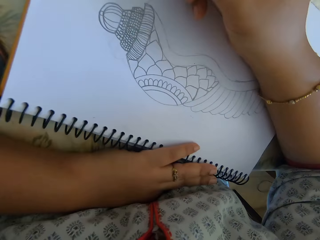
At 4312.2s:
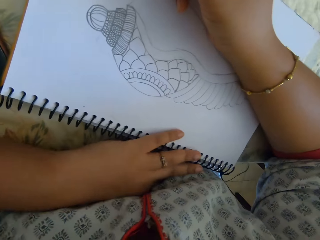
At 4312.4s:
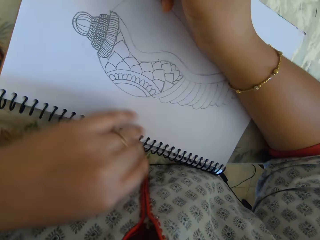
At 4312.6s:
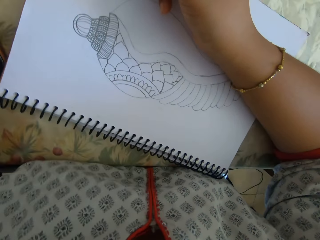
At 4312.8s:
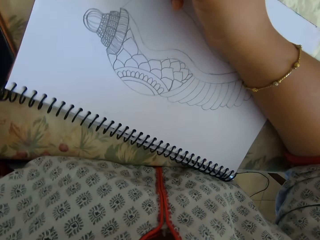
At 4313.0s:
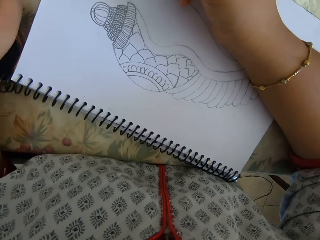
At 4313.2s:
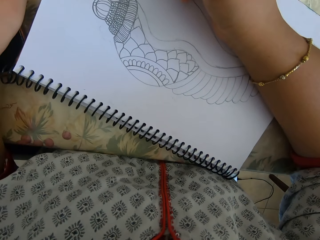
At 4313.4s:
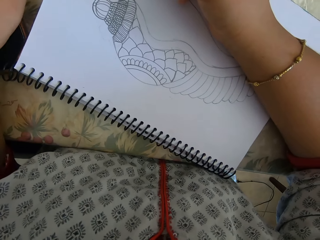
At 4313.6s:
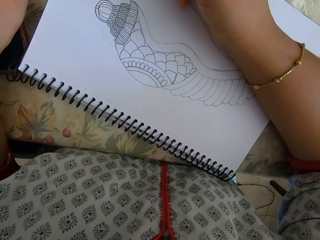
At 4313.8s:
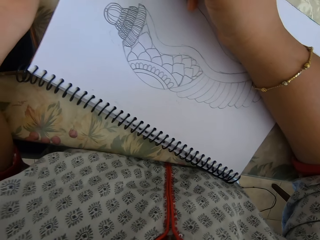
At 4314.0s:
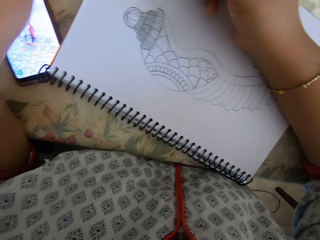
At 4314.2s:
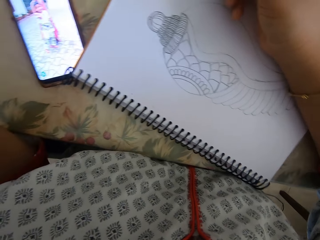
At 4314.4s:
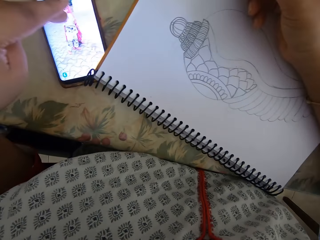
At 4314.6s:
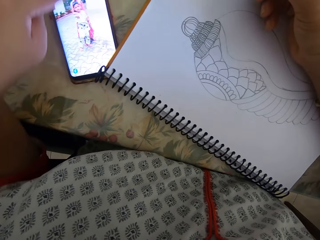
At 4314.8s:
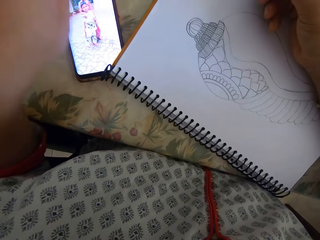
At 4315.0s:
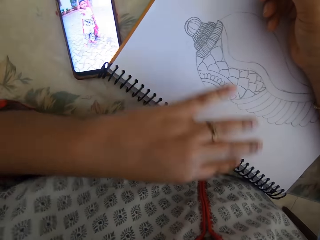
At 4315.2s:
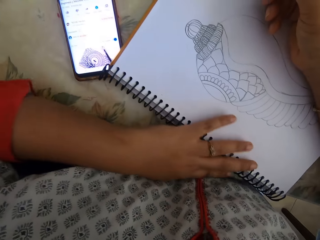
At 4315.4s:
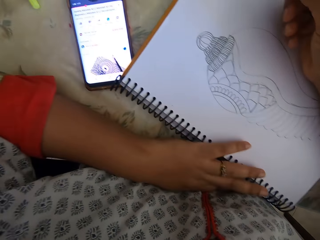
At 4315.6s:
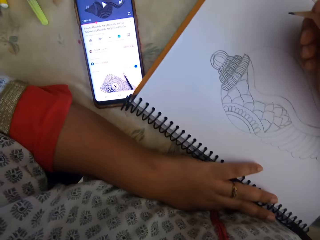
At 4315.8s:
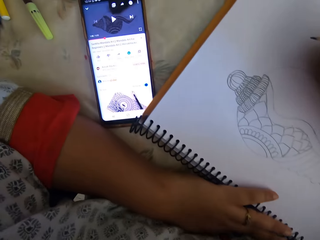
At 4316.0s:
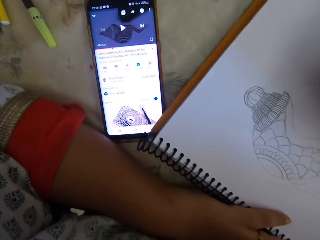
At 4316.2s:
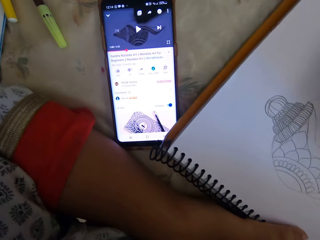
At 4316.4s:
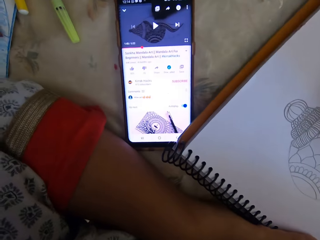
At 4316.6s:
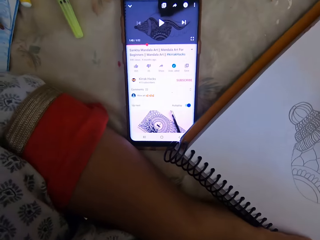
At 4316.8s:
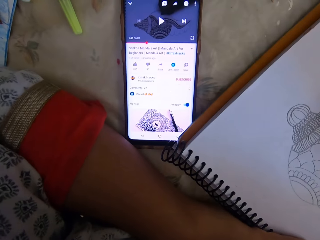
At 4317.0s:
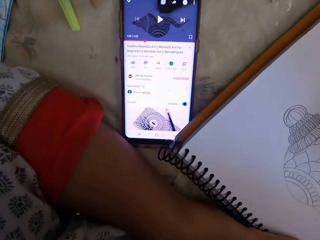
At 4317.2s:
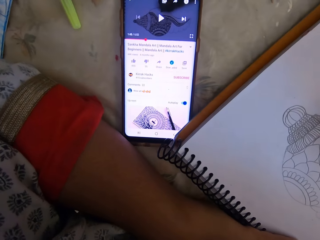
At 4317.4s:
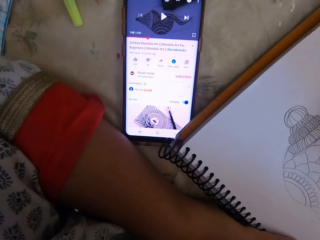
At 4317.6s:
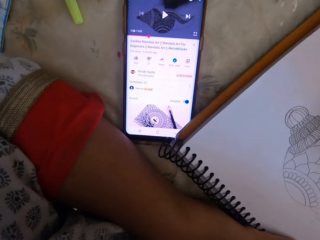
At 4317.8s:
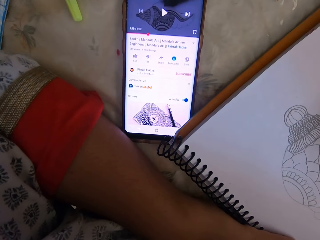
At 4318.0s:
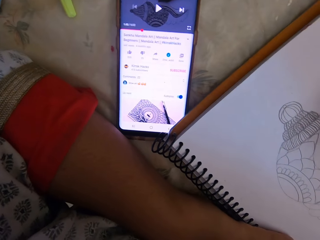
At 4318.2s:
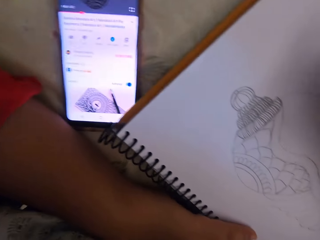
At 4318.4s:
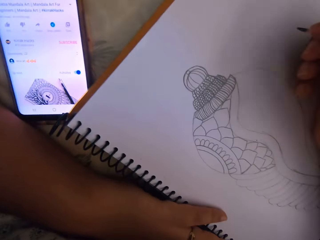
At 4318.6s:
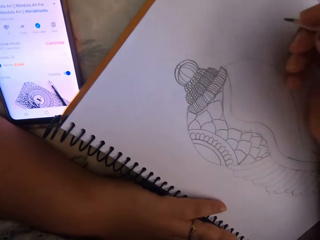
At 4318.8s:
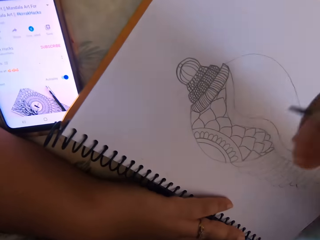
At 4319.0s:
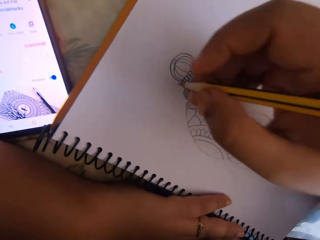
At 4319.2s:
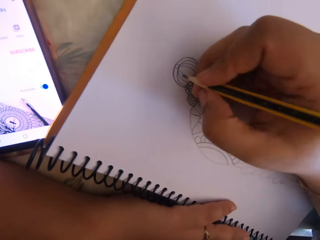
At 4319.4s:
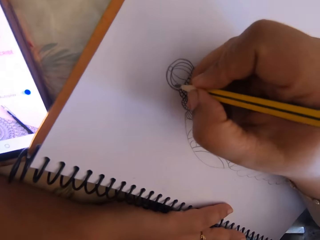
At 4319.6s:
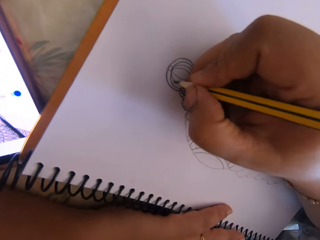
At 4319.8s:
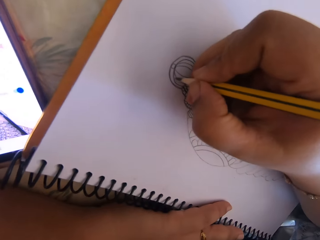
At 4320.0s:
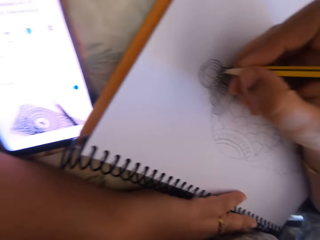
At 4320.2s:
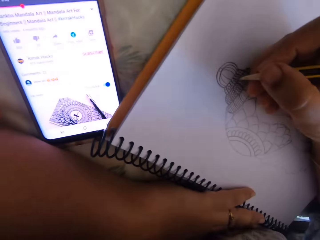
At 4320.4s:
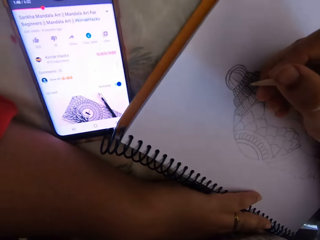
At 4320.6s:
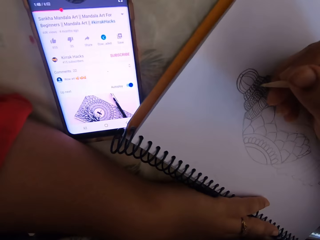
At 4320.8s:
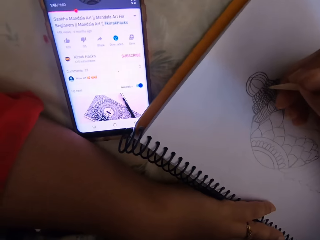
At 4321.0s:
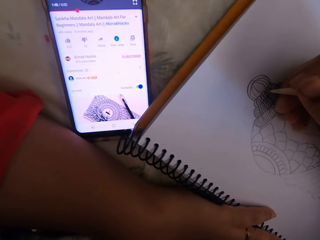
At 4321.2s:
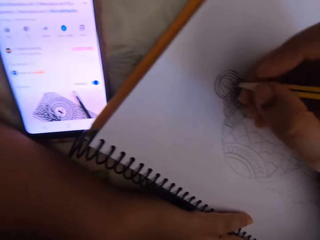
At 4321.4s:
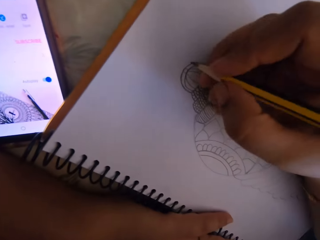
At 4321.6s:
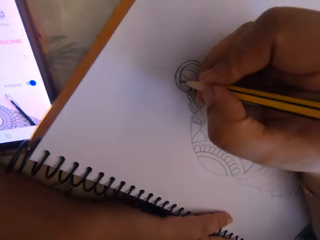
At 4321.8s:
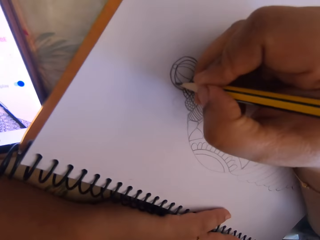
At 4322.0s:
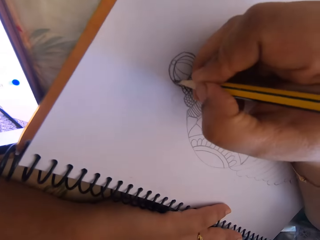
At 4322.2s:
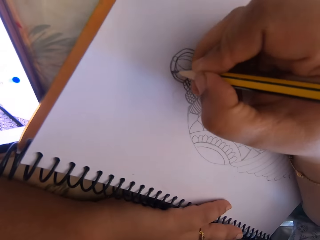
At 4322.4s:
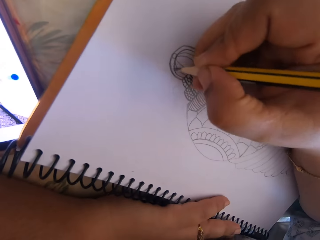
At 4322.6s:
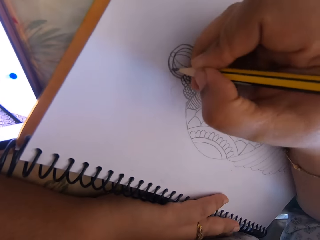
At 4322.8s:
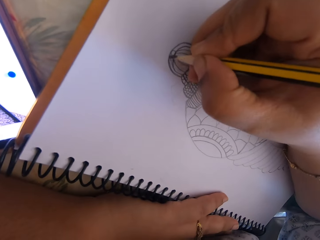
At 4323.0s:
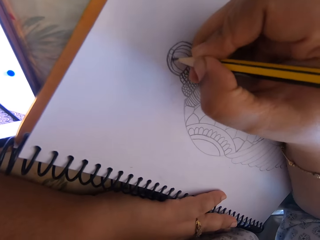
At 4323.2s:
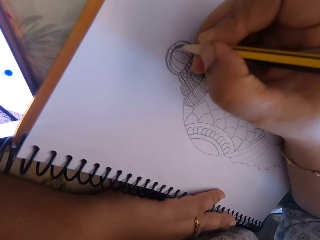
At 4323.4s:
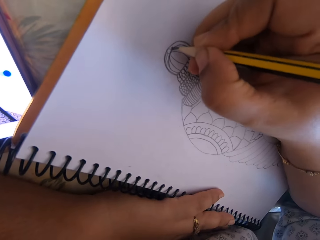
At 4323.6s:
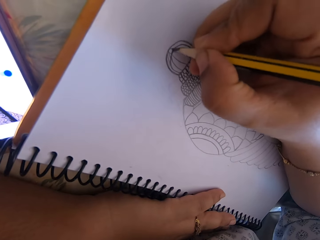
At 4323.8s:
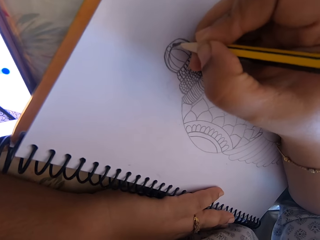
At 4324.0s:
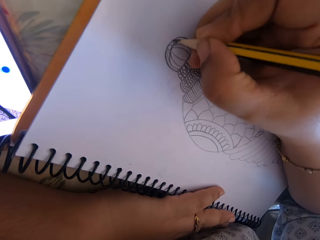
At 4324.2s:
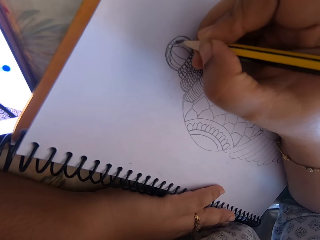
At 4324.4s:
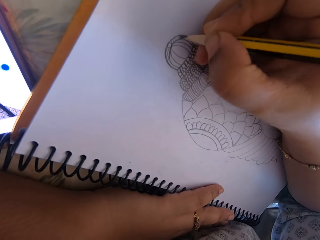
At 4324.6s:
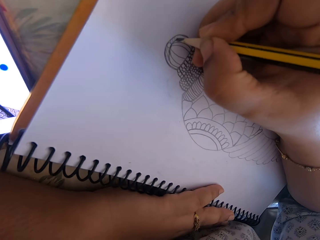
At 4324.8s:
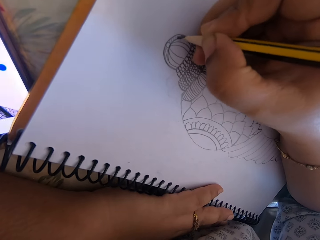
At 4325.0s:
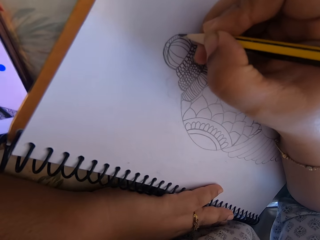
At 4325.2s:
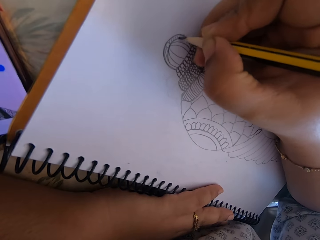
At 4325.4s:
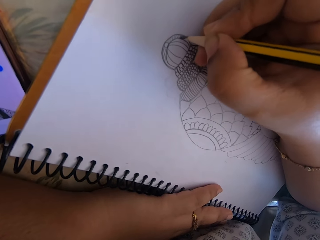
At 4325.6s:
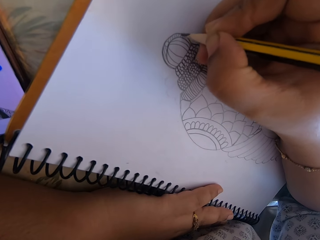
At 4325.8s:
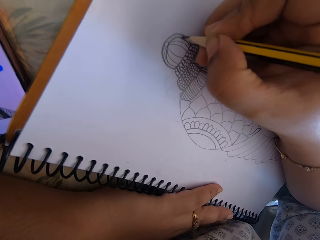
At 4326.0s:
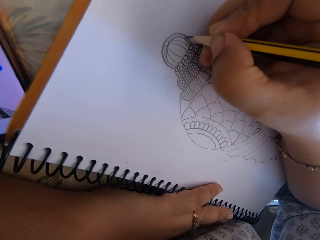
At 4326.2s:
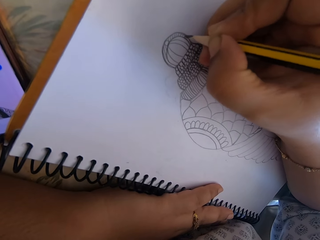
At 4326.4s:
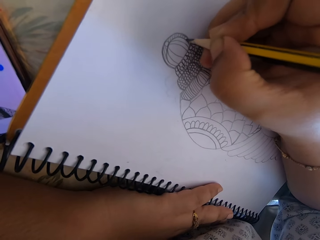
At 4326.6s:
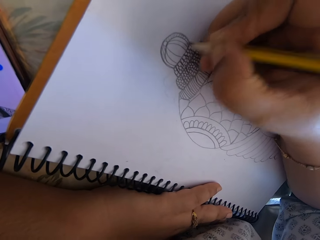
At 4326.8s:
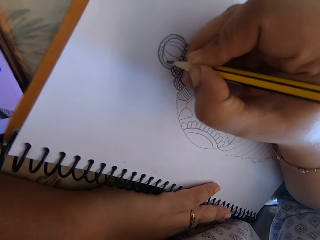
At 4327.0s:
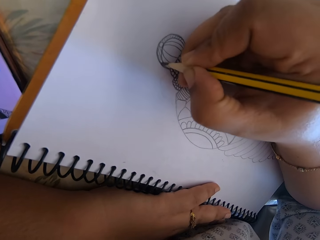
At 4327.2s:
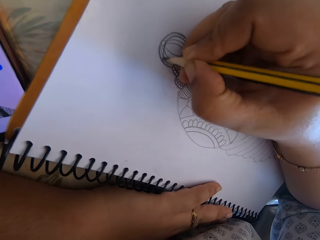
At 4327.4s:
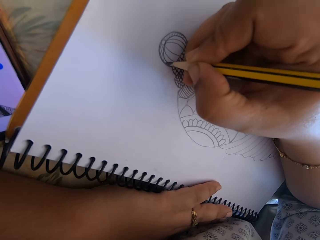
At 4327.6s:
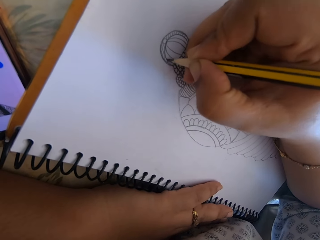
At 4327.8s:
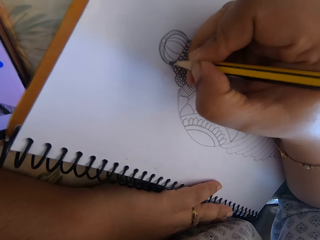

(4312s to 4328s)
The camera wearer touches the pencil. They press a phone. They look at the phone. They draw on the notebook. They look at the phone. They write. They draw on the notebook.

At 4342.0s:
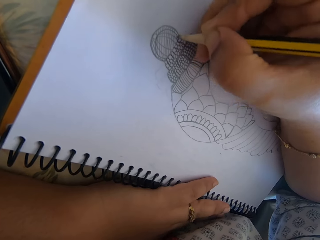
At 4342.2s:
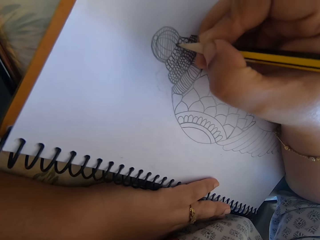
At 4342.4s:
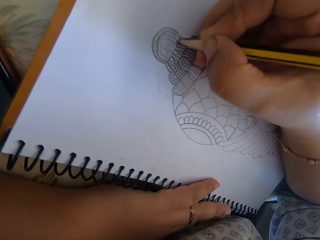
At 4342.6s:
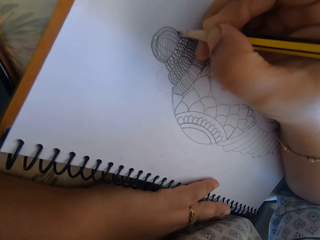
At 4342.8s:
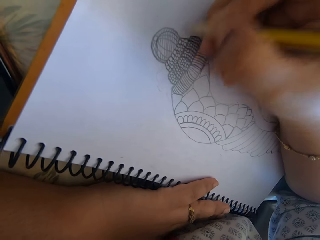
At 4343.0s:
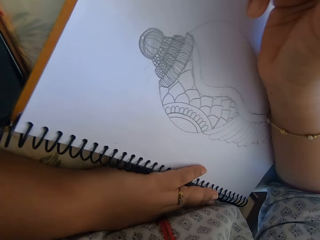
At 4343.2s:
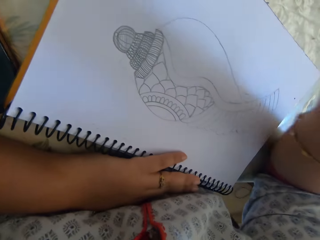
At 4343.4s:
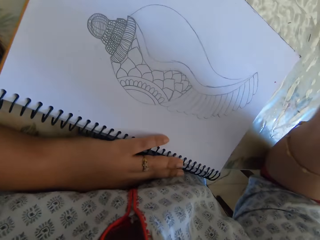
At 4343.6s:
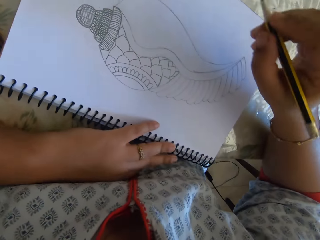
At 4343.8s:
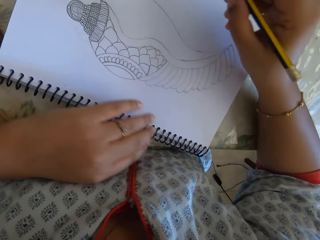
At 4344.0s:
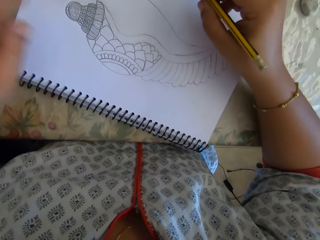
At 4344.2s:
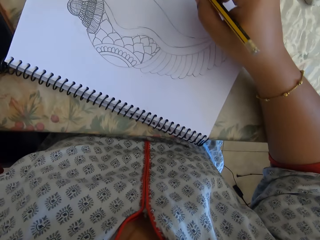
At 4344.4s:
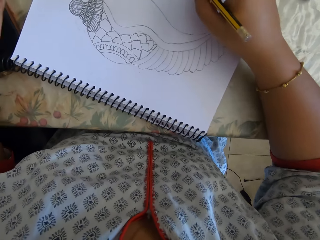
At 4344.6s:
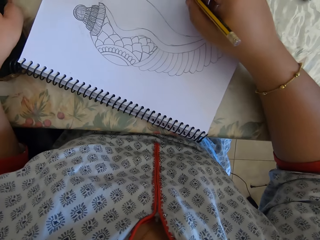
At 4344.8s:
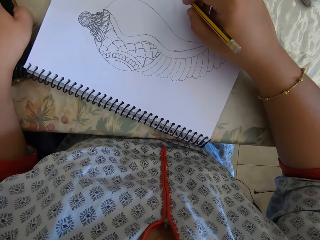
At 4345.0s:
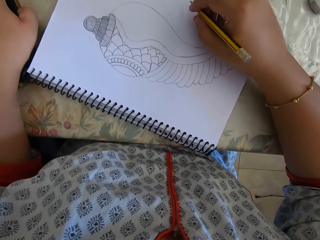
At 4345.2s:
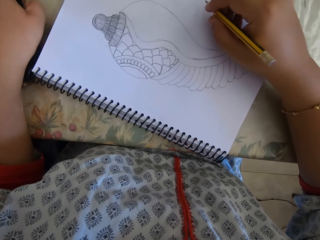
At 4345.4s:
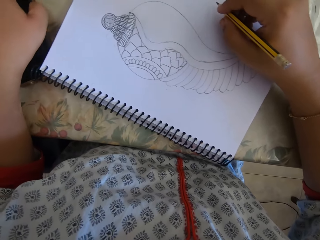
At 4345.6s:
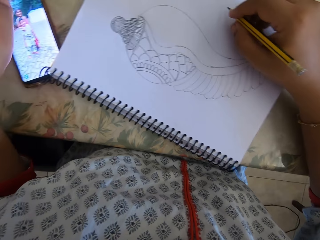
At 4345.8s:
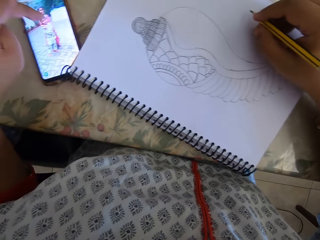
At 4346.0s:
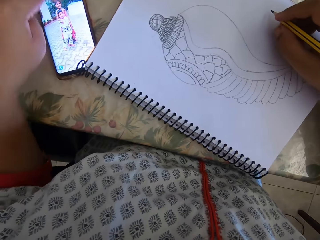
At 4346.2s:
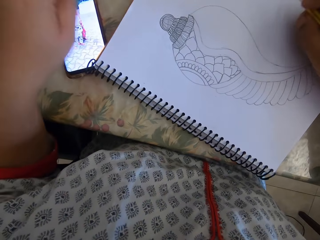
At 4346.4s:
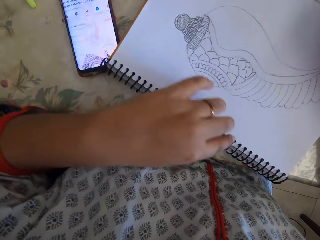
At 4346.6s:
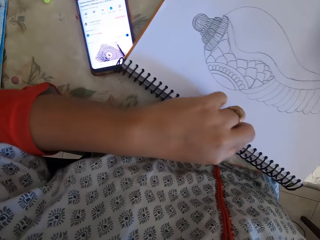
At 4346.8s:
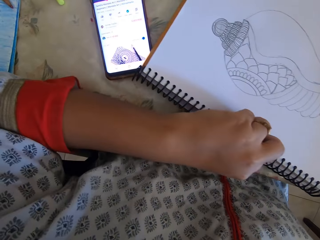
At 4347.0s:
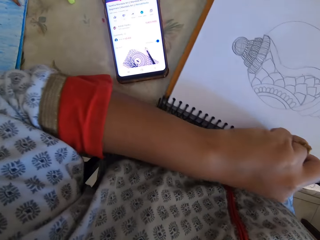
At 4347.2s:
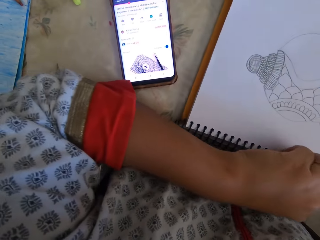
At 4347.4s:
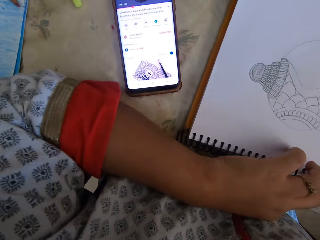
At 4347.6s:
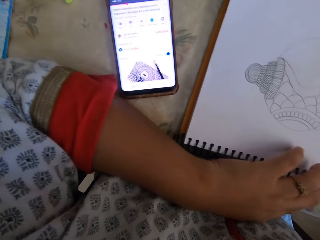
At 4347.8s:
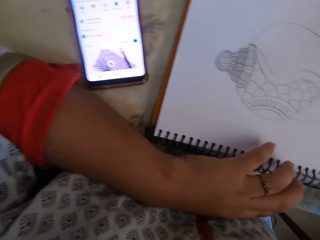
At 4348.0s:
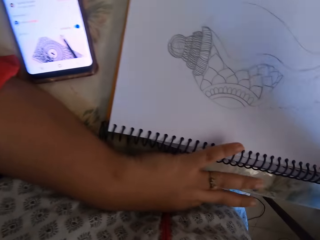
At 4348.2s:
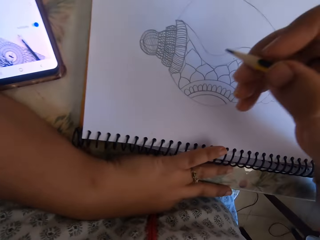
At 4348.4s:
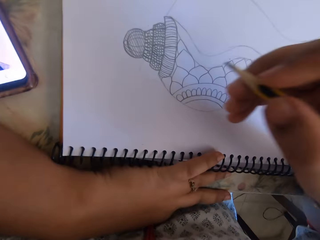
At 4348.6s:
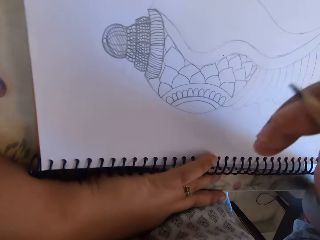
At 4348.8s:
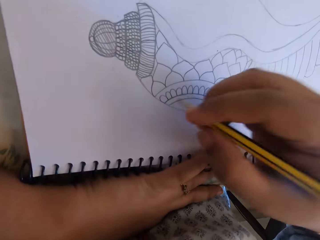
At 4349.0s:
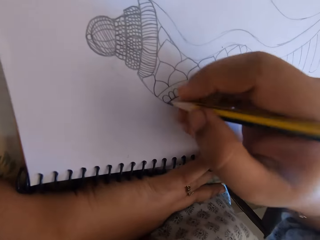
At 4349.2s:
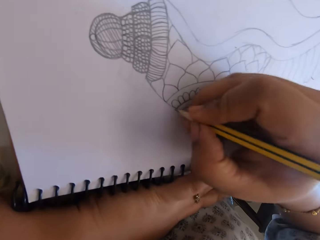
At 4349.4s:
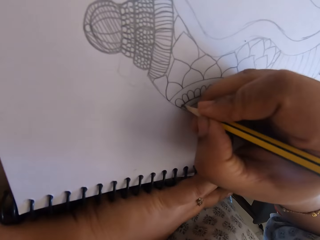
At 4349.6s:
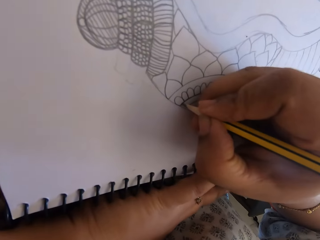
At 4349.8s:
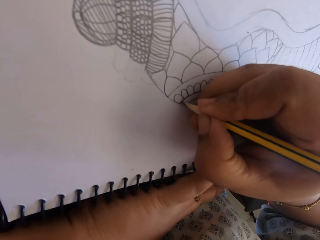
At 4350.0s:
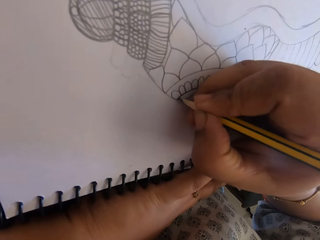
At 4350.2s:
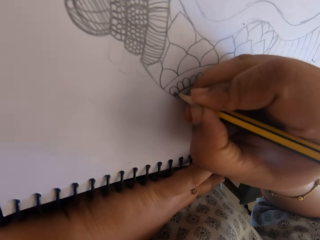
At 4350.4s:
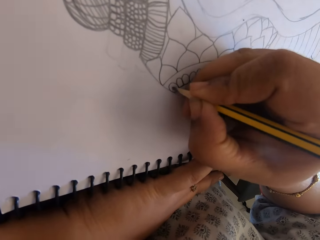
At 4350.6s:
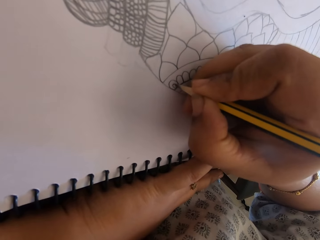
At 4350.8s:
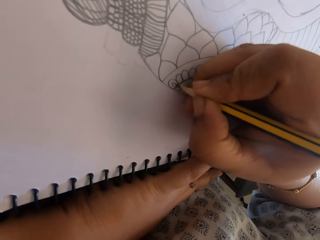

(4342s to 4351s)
The camera wearer touches the pencil. They press the phone. They rotate the notebook. They look at the phone. They touch the book. They draw on the notebook.
